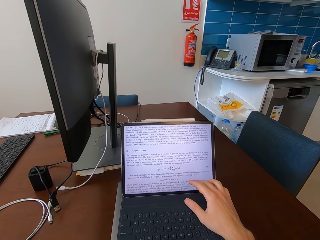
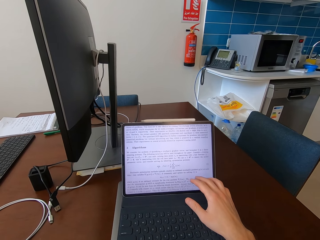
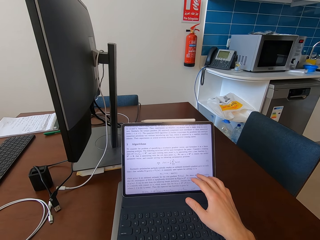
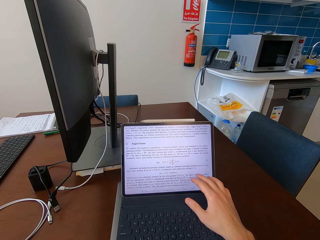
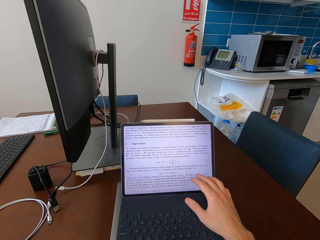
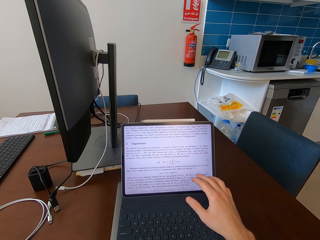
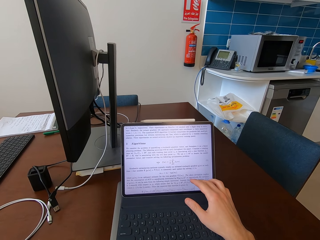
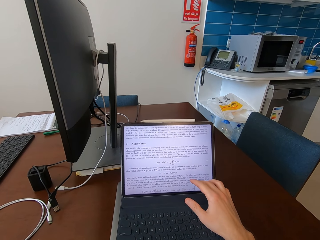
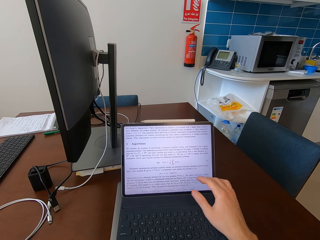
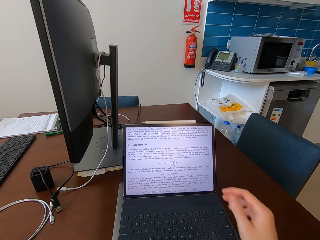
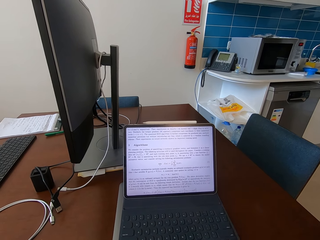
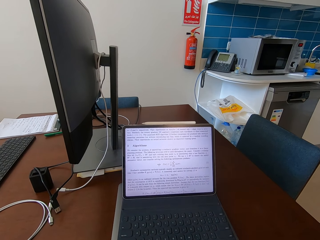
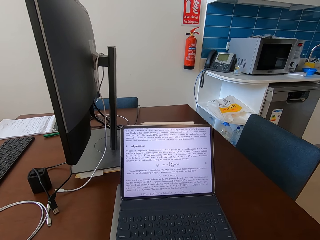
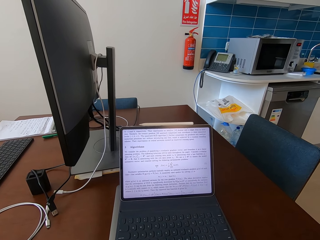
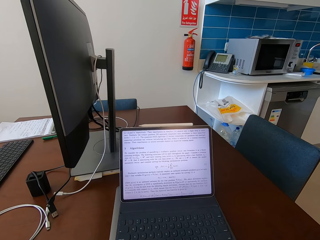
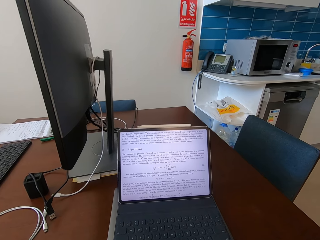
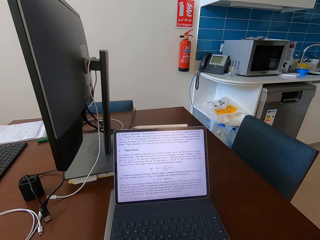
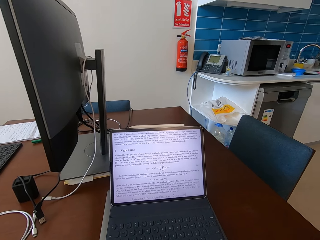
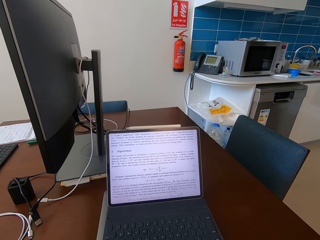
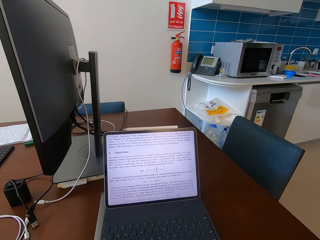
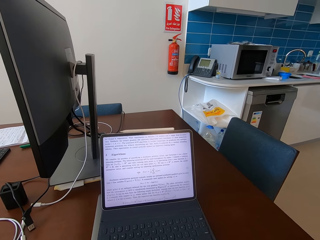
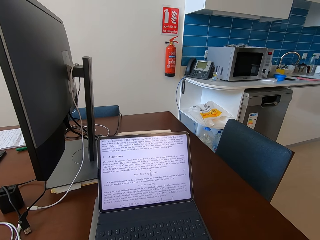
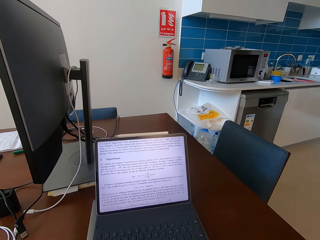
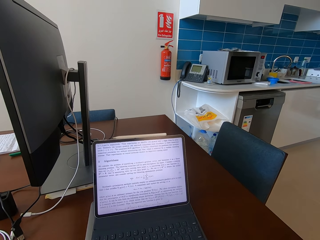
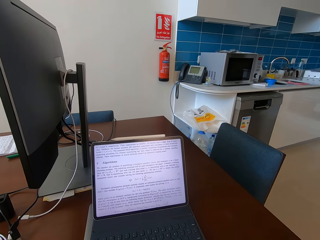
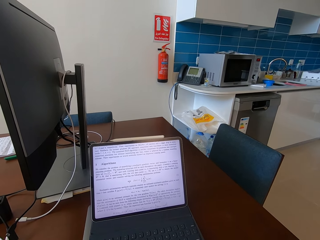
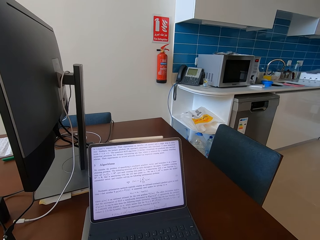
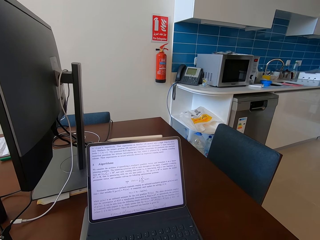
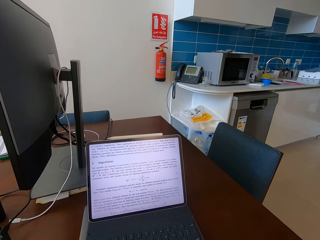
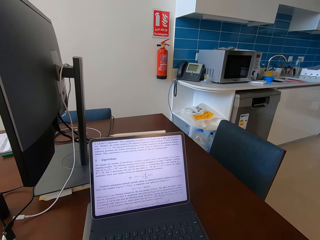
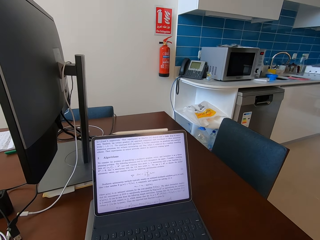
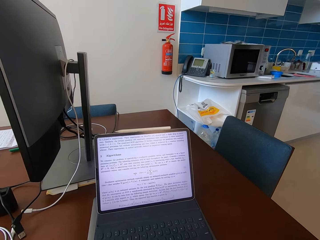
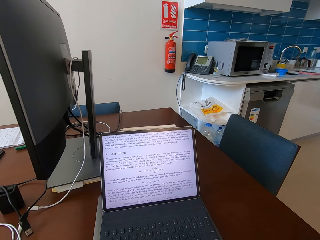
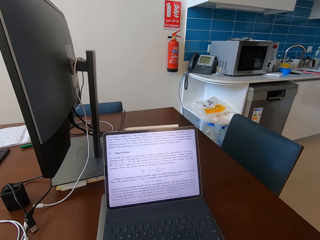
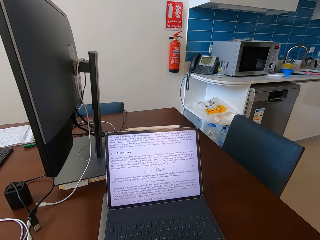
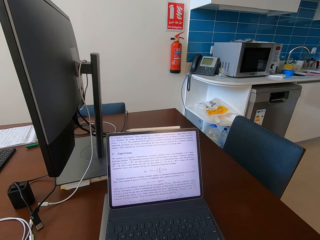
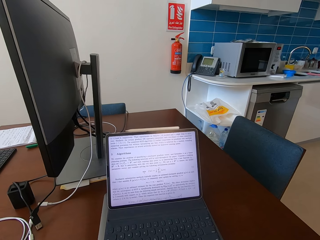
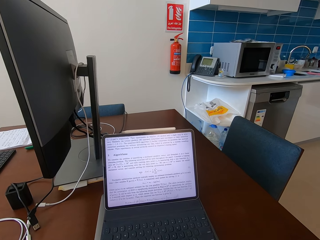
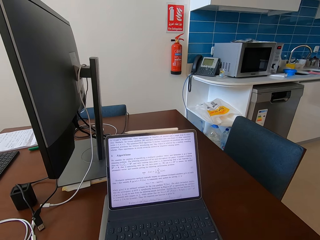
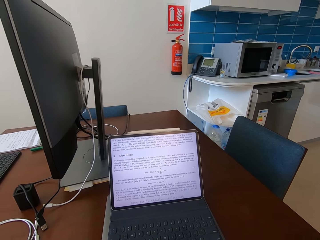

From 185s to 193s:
The camera wearer looks at the laptop.

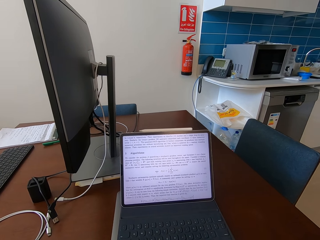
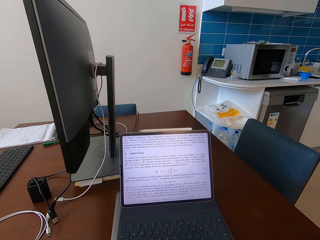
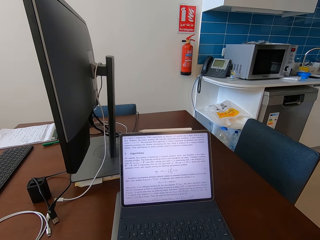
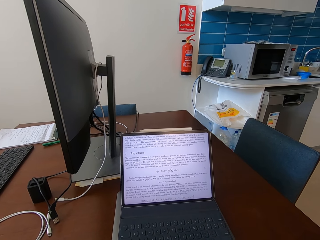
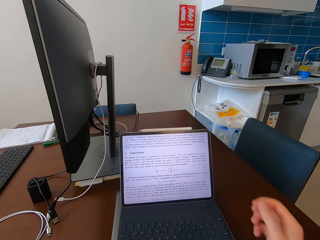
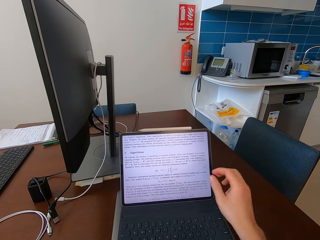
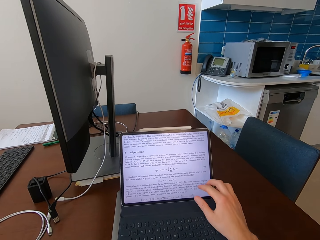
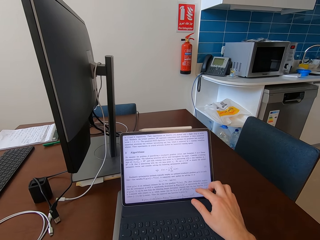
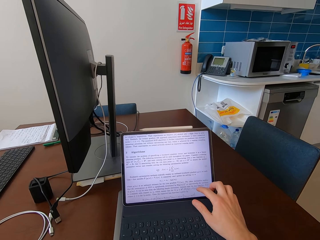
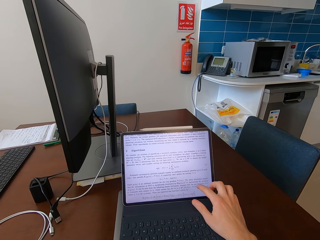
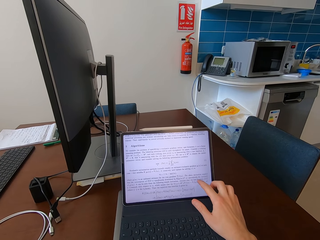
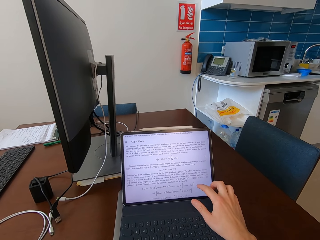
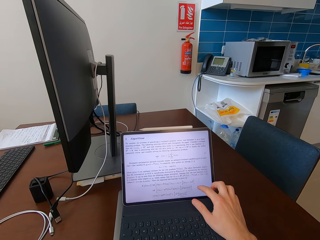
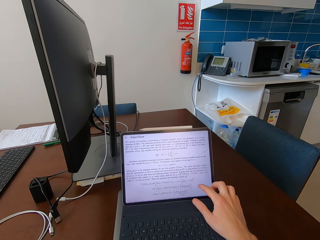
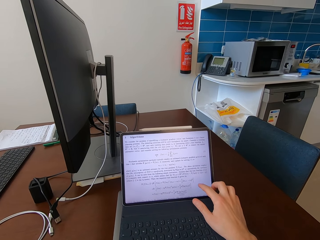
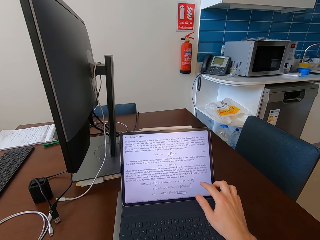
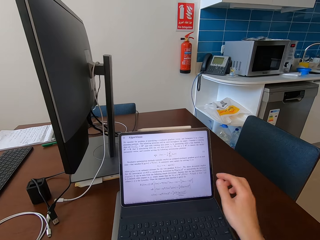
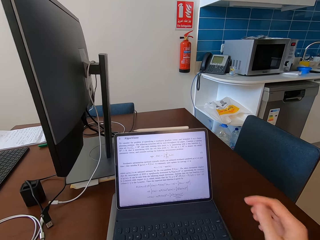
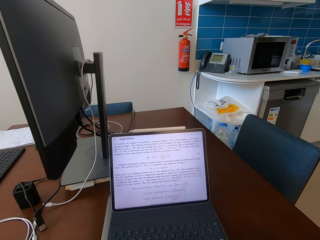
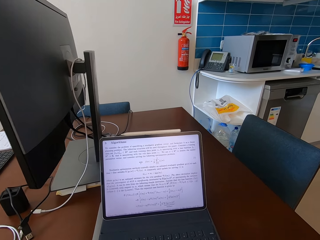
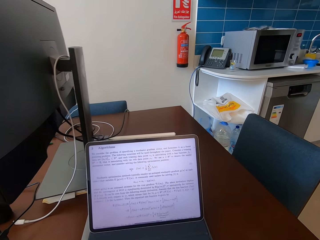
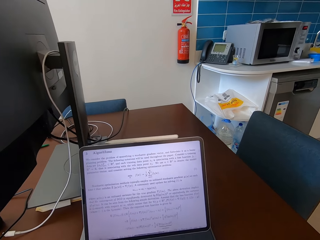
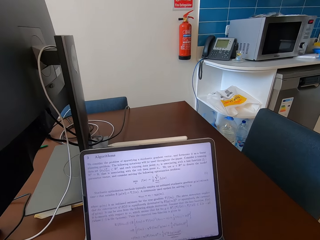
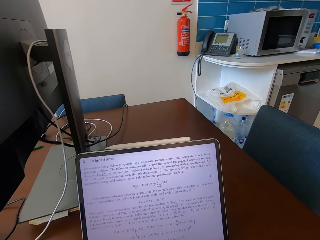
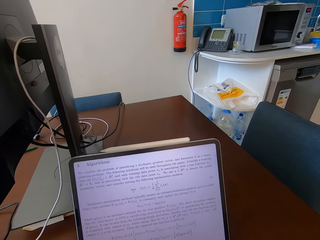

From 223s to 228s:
The camera wearer scrolls the laptop. They touch the tablet screen.

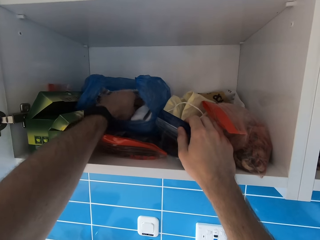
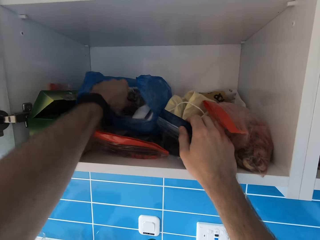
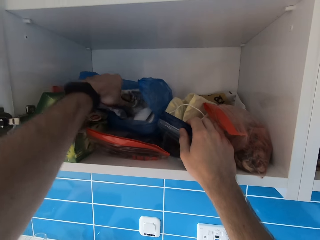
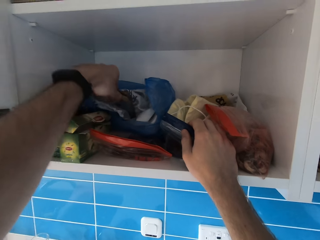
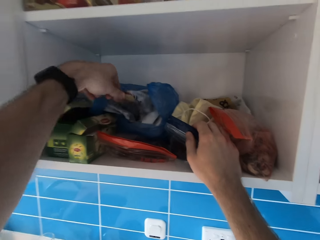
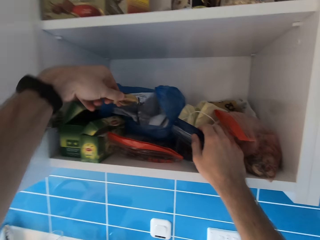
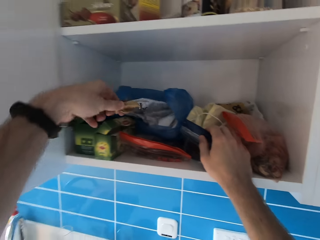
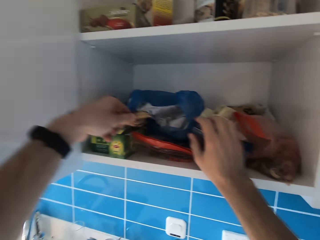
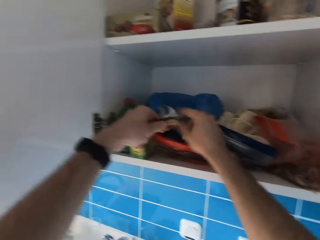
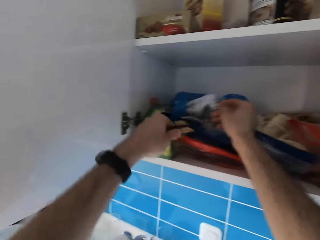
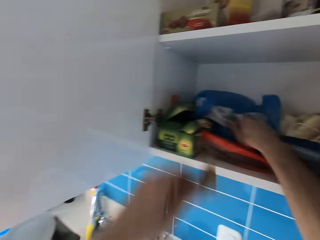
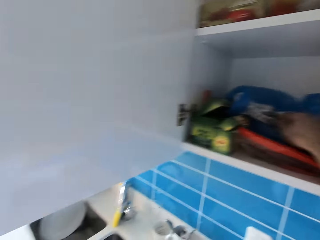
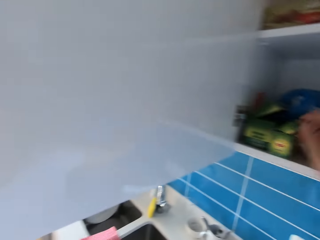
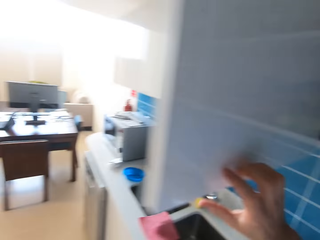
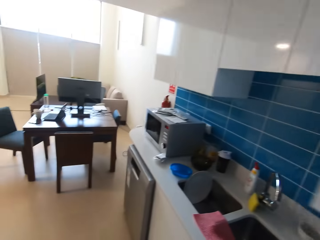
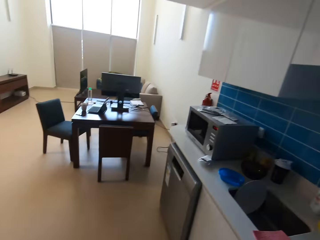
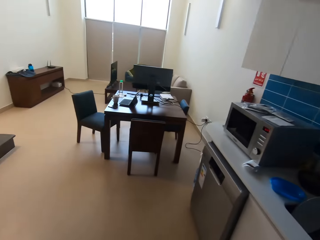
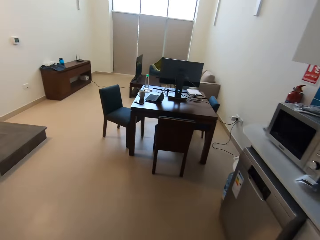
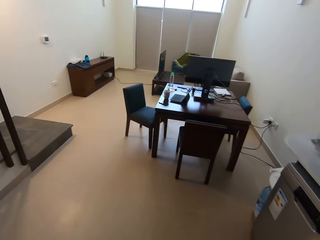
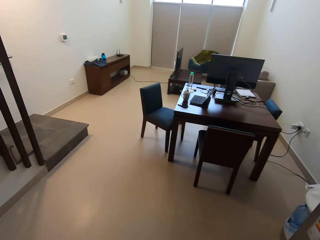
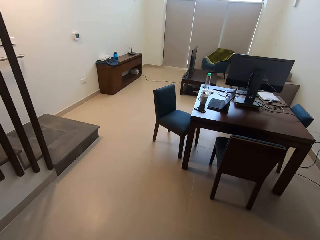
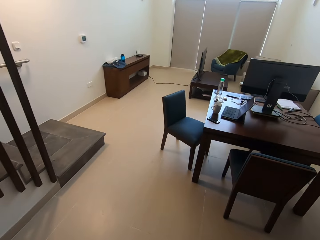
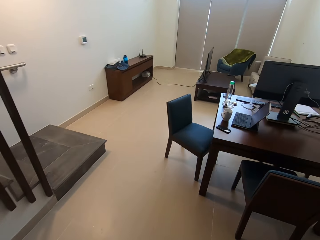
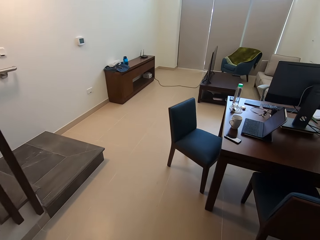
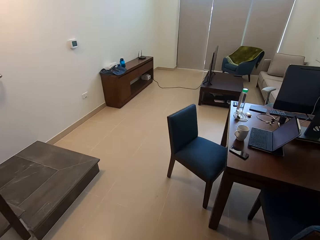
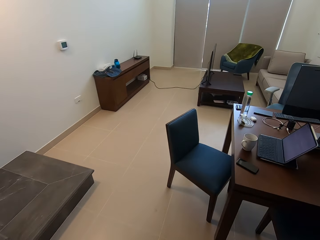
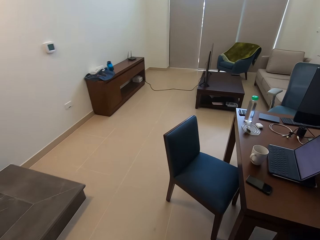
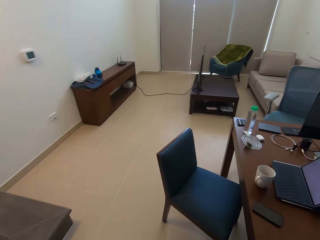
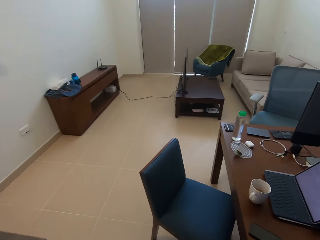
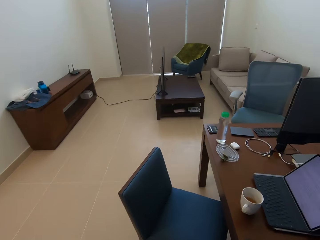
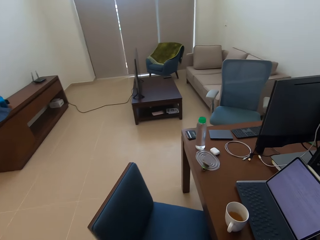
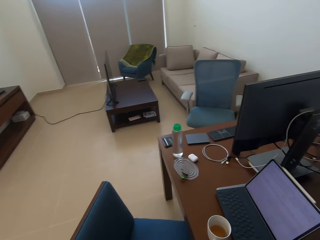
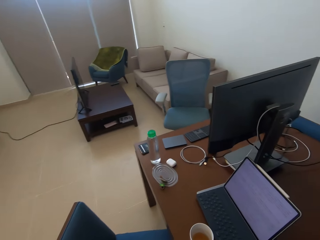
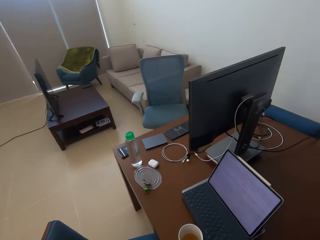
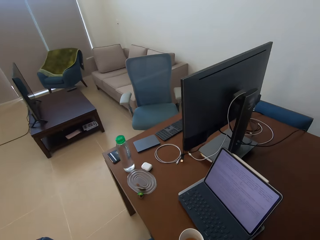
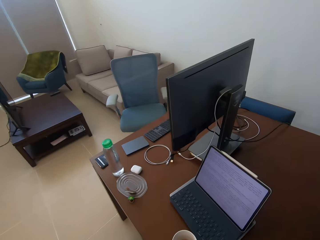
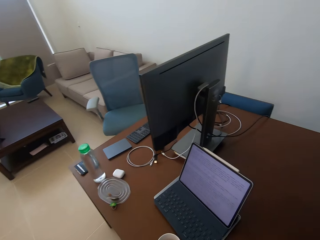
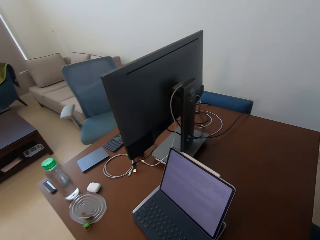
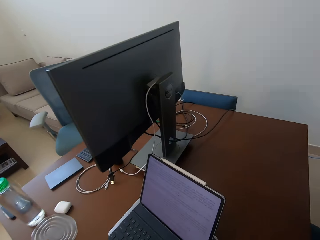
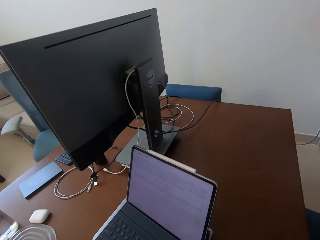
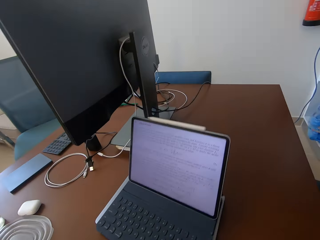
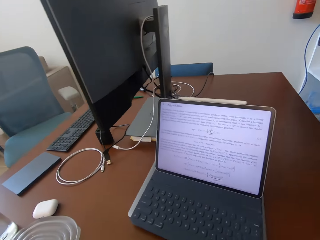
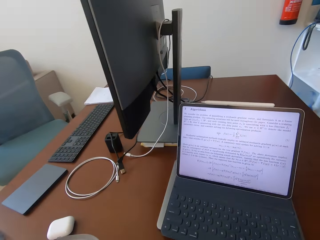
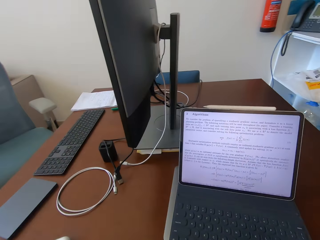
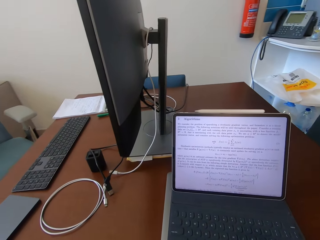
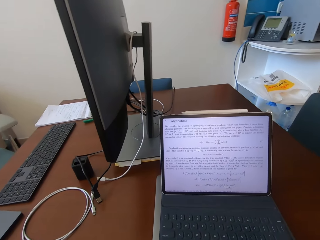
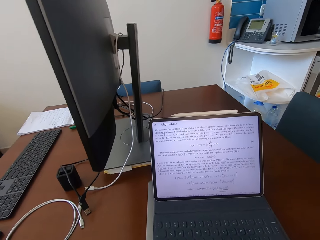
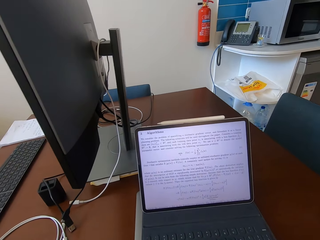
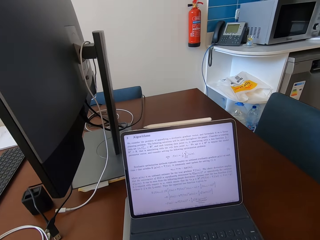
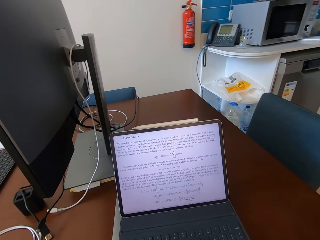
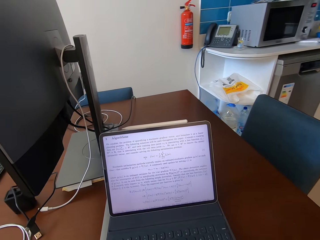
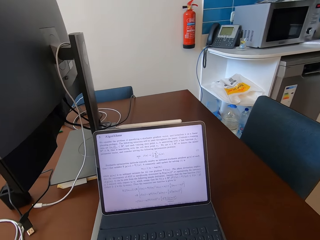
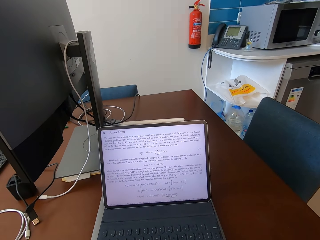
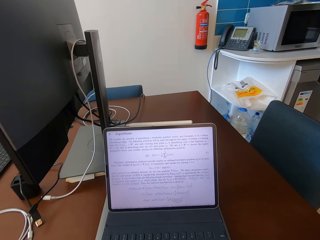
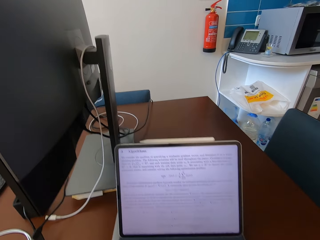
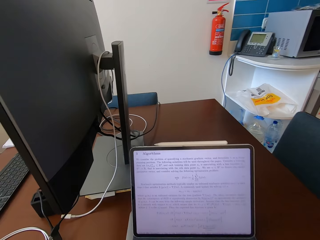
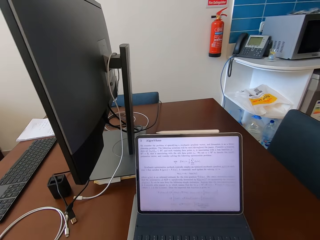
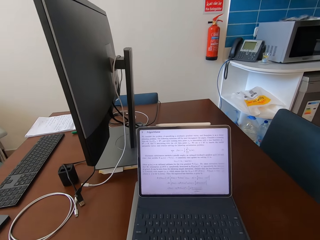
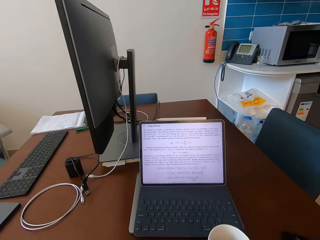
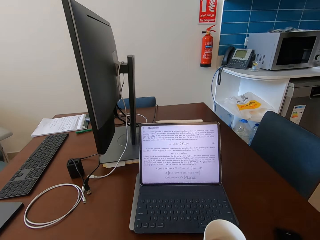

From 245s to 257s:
The camera wearer takes another snack from another packet in the cupboard. They touch the cupboard and close the cabinet. They walk around.
